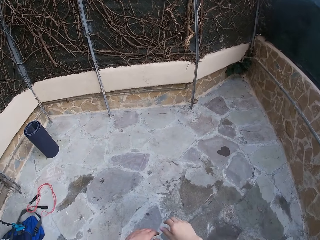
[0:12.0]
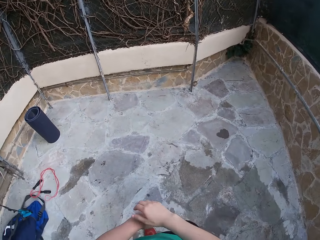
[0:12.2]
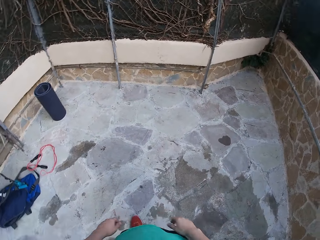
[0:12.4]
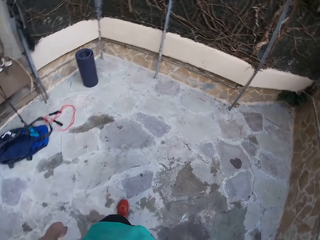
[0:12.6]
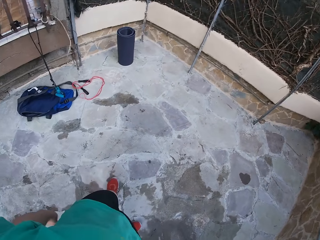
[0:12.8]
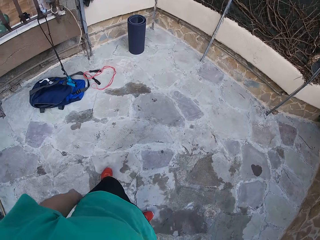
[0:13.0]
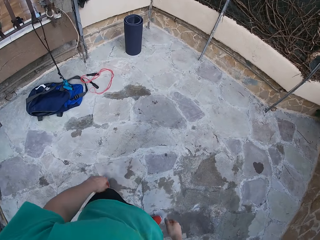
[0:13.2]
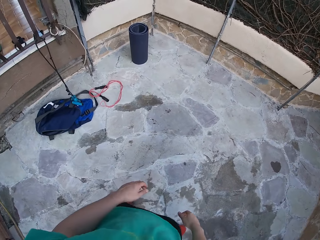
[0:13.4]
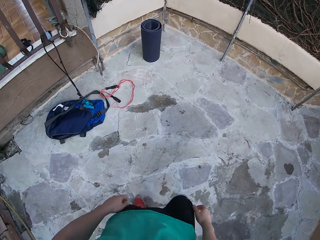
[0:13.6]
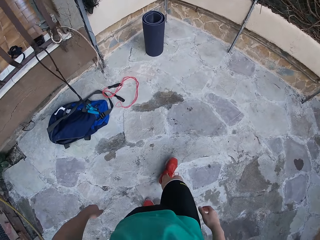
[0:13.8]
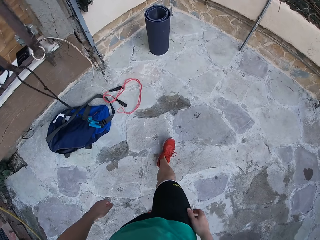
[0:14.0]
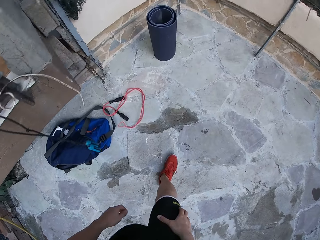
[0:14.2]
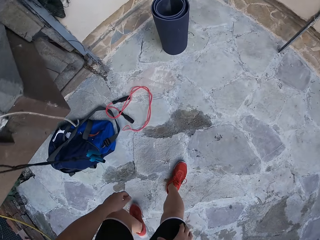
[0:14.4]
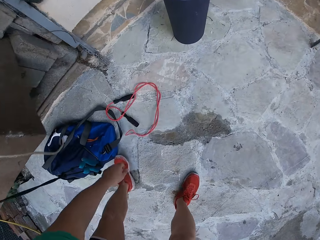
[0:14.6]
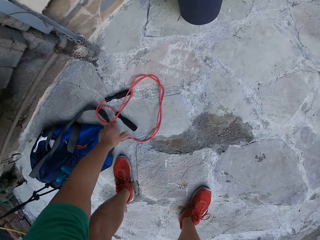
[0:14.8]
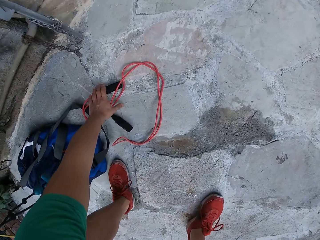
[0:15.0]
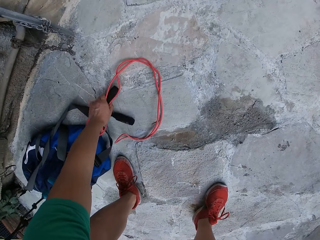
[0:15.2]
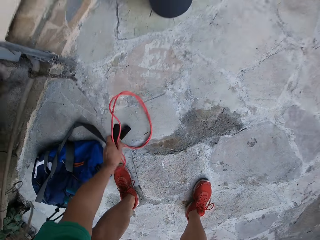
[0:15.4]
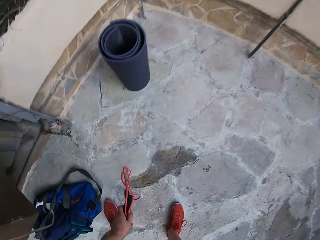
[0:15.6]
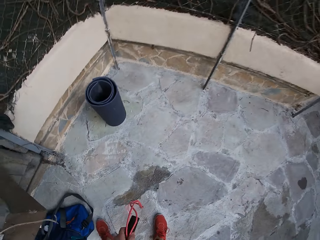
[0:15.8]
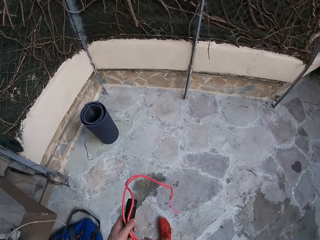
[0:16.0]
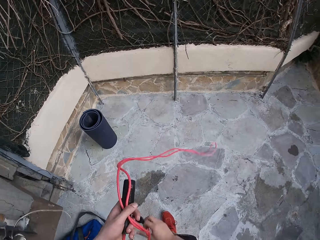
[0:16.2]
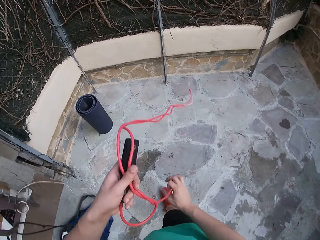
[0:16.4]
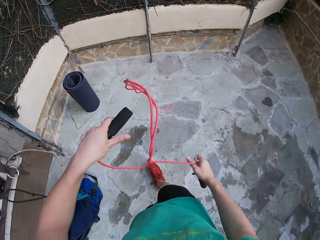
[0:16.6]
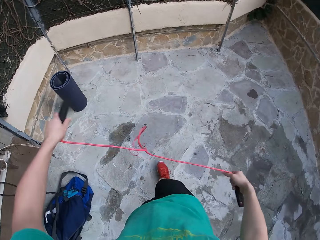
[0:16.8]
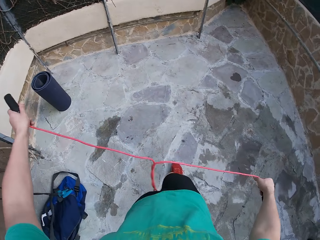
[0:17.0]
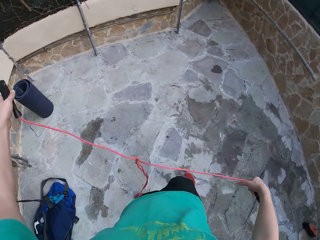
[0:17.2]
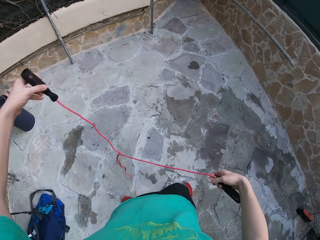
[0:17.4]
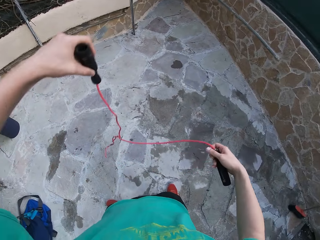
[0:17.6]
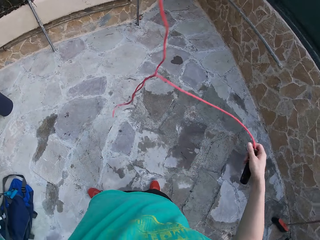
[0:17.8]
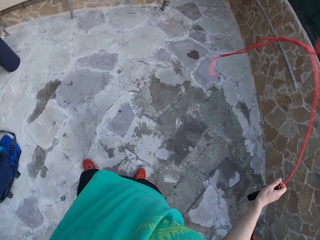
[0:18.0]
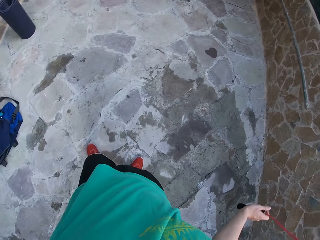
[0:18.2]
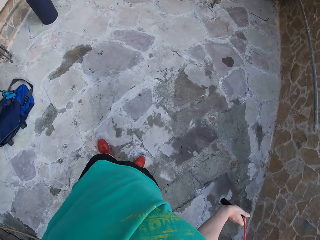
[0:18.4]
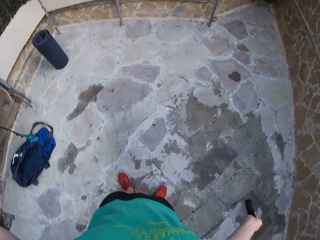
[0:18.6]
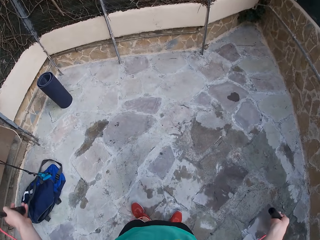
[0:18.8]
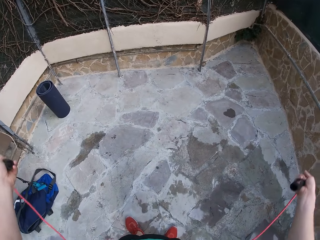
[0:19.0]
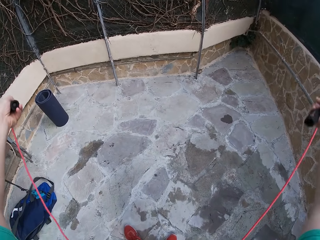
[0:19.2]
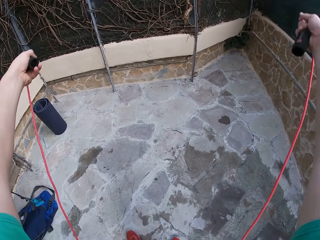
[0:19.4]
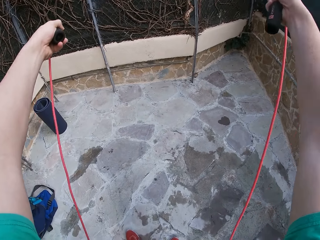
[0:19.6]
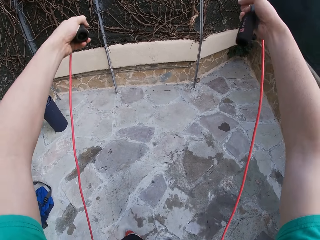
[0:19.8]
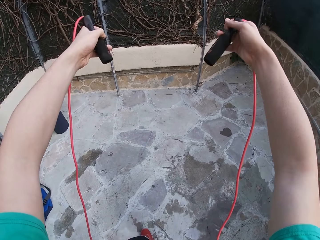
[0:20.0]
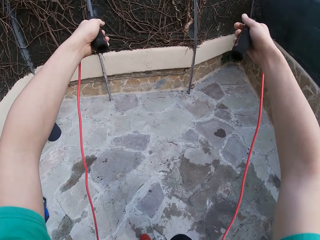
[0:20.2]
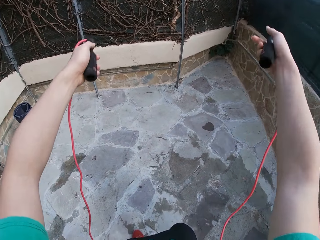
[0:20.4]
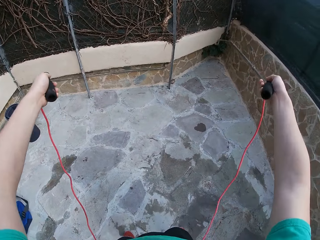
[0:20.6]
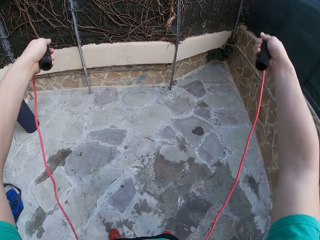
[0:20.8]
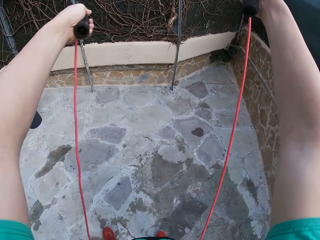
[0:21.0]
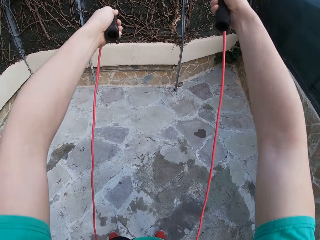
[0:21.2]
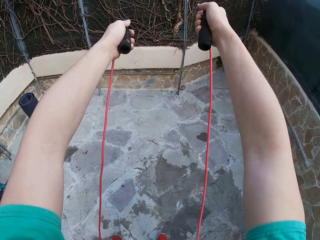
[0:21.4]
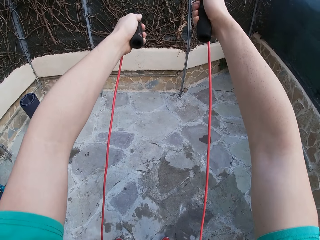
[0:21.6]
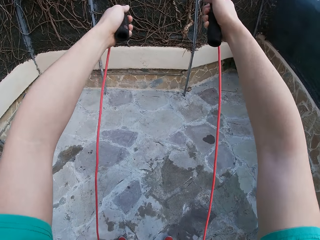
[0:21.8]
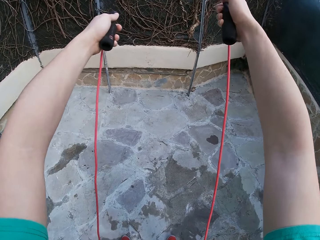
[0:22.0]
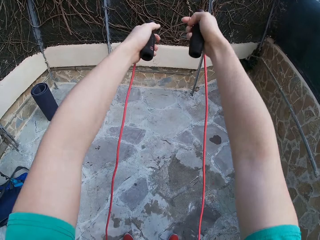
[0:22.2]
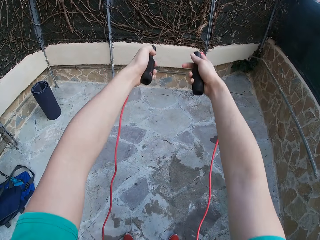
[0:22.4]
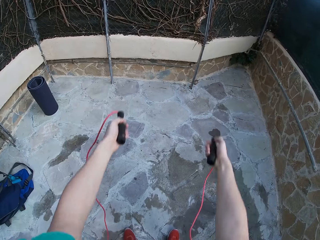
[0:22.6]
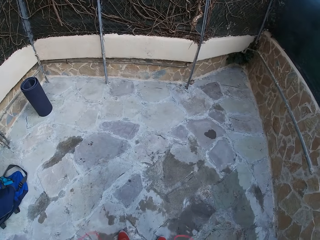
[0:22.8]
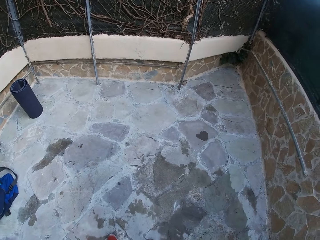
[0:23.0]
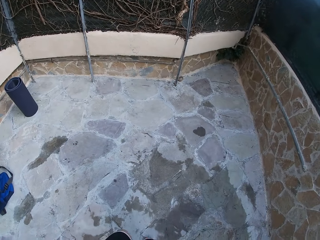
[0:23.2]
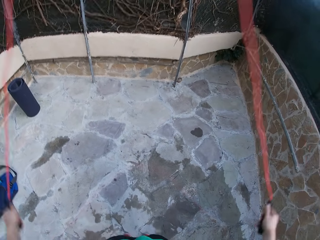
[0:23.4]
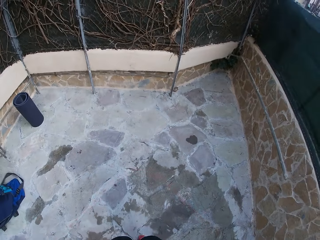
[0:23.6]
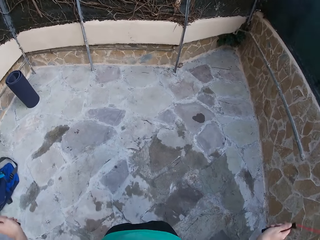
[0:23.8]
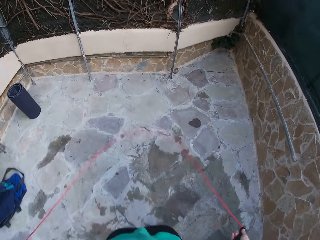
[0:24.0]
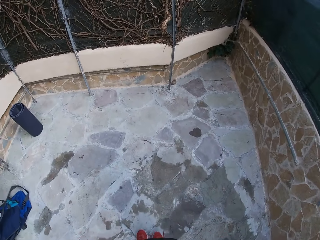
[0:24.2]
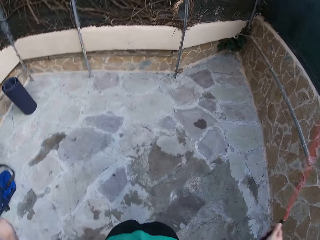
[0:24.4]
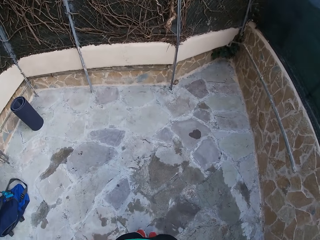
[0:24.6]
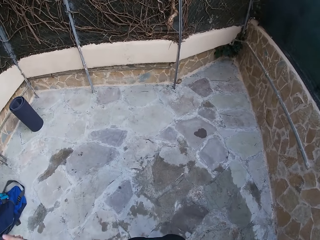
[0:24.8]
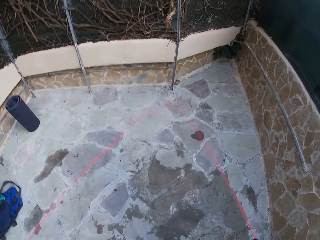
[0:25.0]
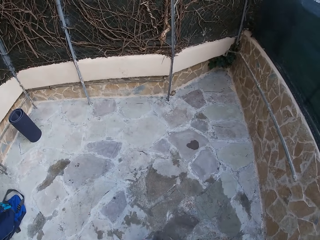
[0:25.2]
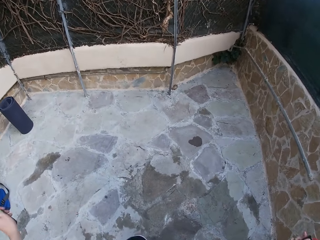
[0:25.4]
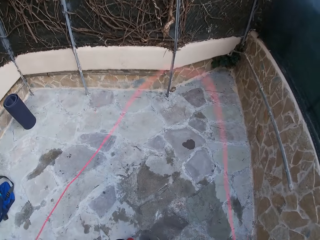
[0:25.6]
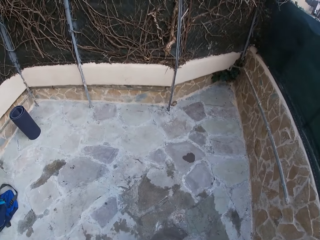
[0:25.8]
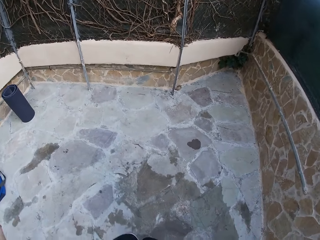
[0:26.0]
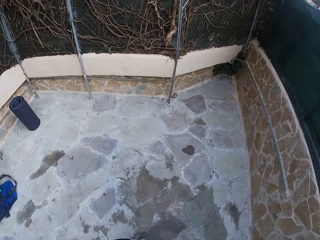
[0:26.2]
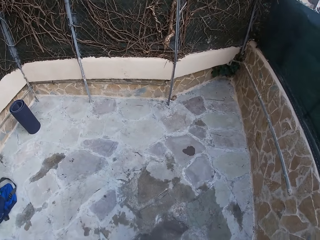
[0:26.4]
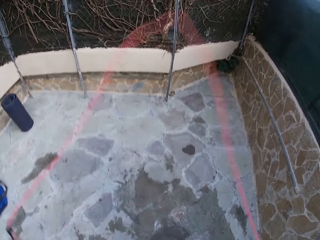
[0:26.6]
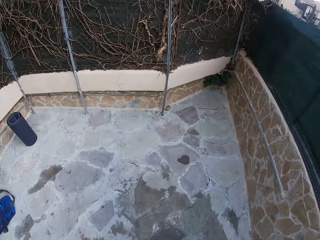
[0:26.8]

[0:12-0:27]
The camera wearer sways his hands. He picks up a skipping rope on the ground with his left hand. He passes the skipping rope from his left hand to his right hand. He stretches the rope. He throws the rope behind his back. He lifts his hands while holding the rope. He skips with the skipping rope in both hands.

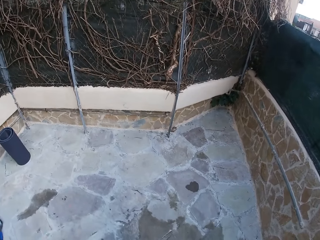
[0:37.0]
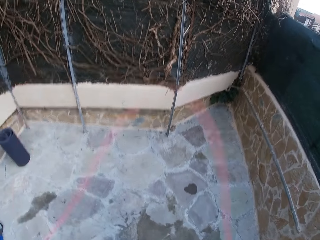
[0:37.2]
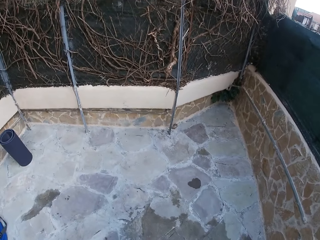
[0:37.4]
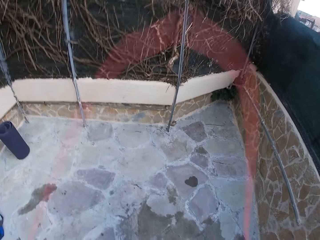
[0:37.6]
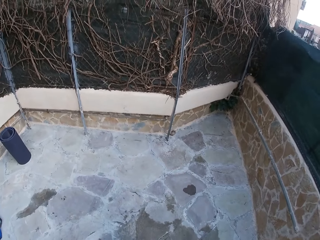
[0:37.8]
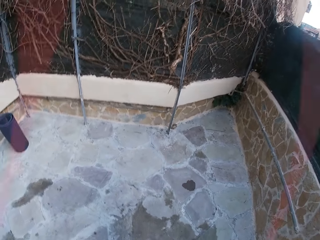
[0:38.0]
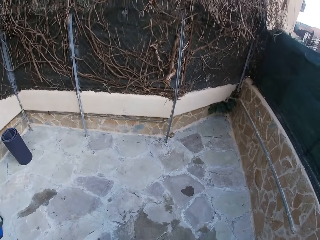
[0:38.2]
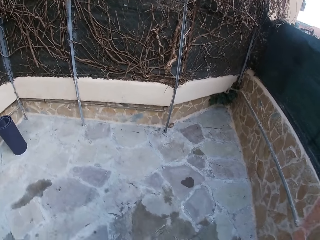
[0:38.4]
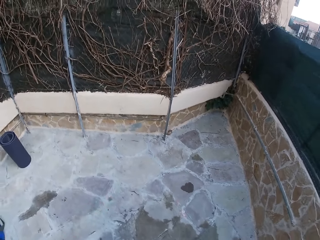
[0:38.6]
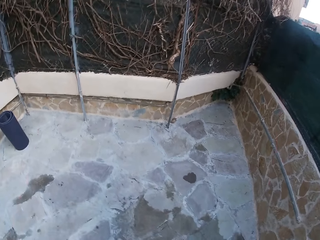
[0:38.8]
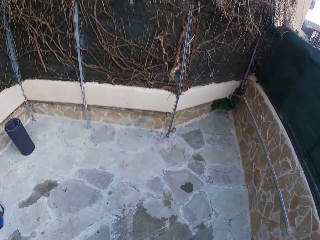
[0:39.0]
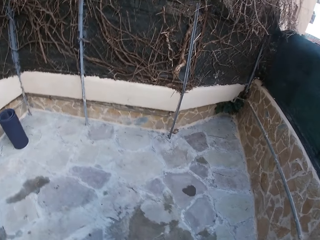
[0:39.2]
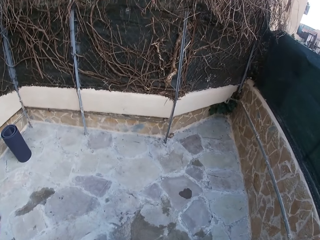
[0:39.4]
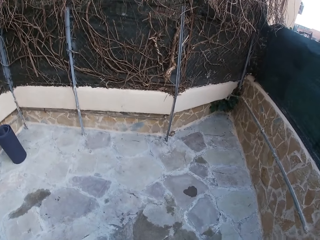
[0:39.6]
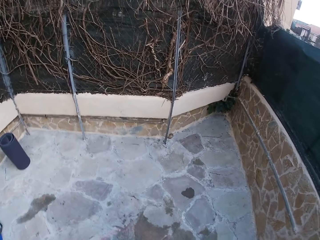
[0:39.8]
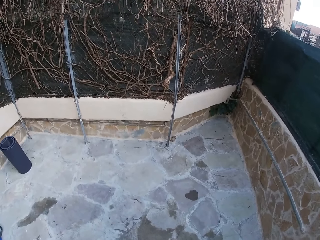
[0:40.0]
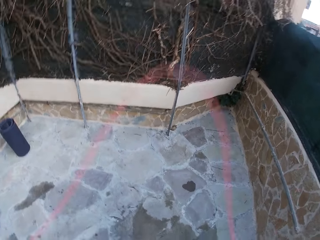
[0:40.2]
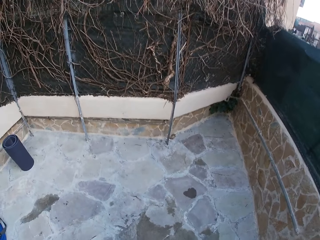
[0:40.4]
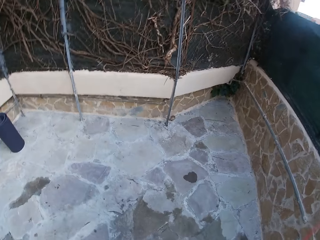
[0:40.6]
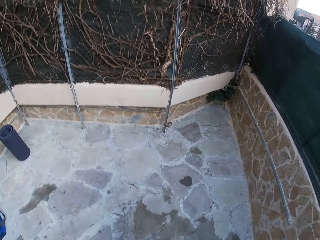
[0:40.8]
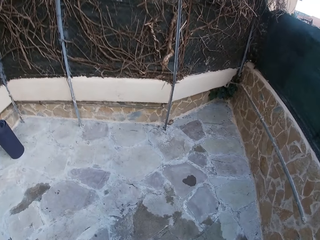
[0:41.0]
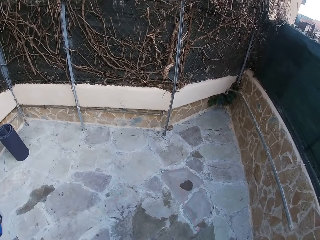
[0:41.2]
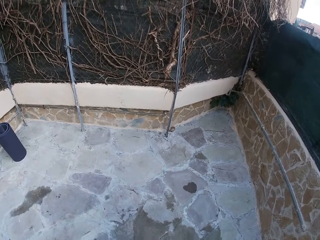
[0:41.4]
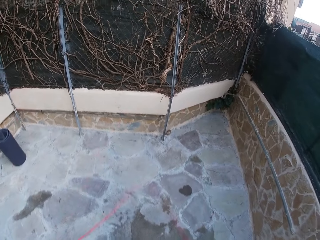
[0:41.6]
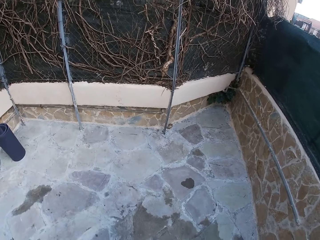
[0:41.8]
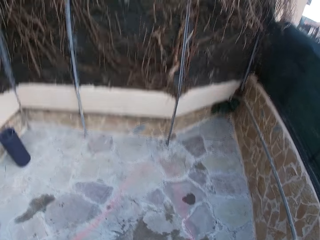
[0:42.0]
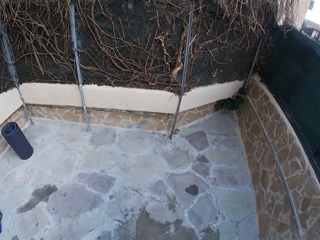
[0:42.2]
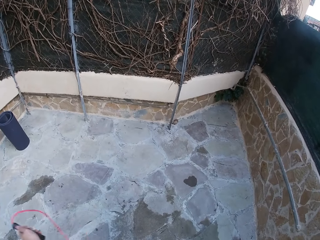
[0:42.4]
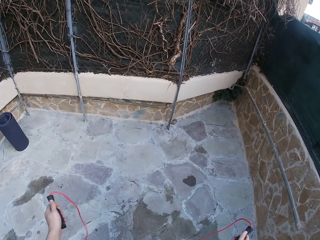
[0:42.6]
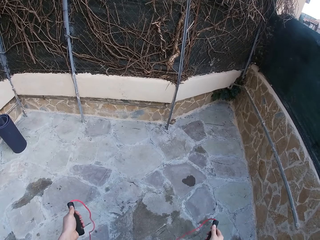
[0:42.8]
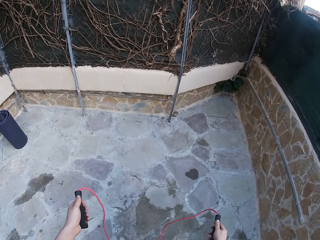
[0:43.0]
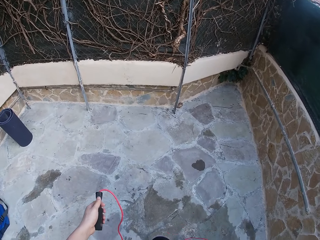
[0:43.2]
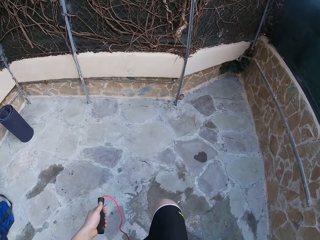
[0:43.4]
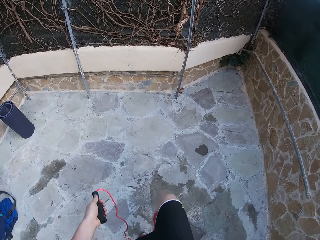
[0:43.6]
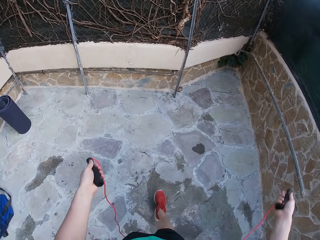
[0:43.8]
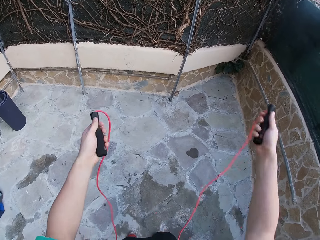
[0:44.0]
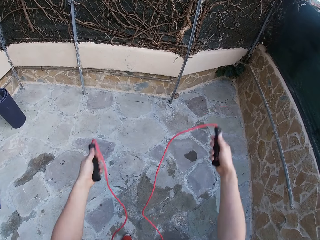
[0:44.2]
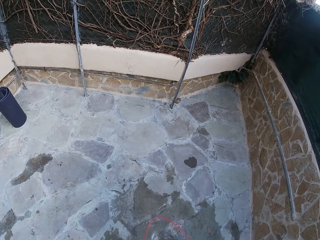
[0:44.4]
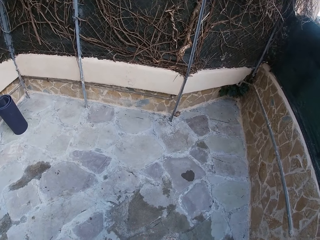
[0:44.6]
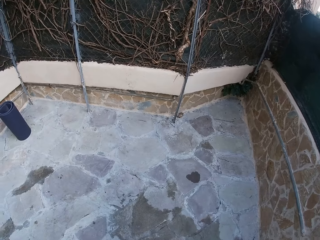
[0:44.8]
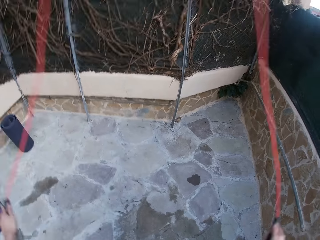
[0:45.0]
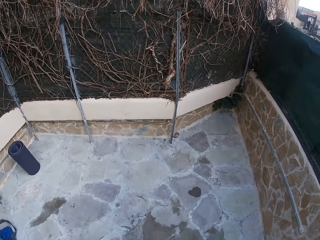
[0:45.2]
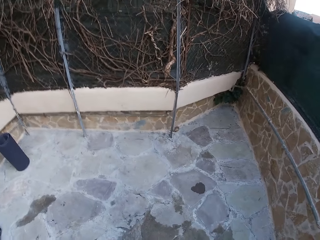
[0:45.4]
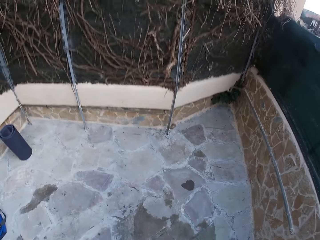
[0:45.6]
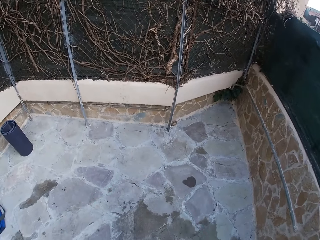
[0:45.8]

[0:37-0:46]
The camera wearer stops jumping the rope. He raises his hand while holding the rope.
